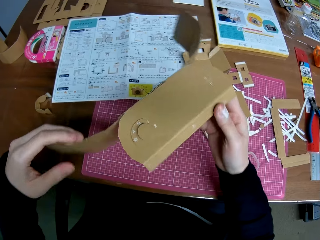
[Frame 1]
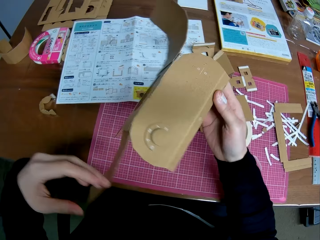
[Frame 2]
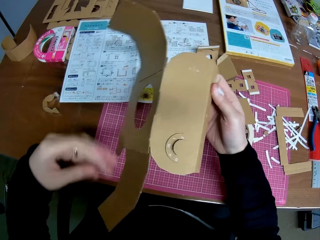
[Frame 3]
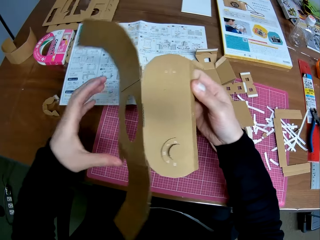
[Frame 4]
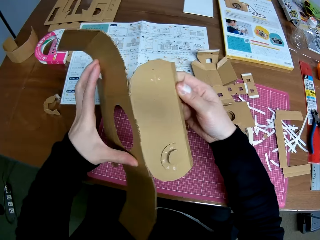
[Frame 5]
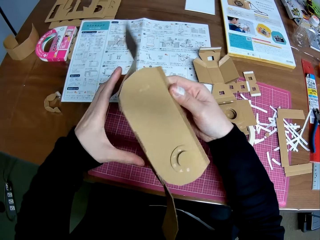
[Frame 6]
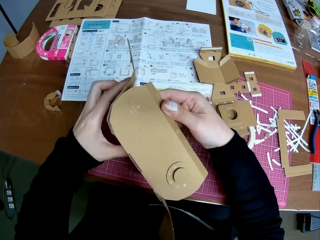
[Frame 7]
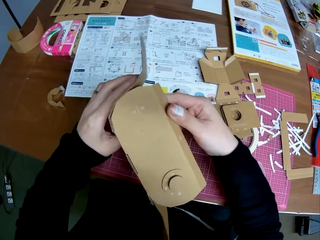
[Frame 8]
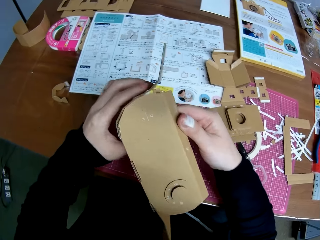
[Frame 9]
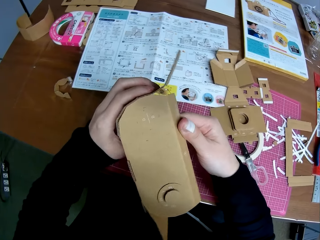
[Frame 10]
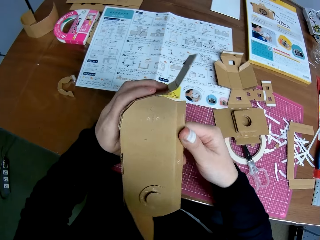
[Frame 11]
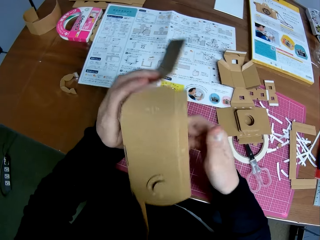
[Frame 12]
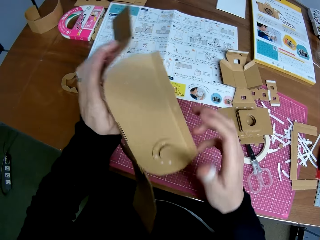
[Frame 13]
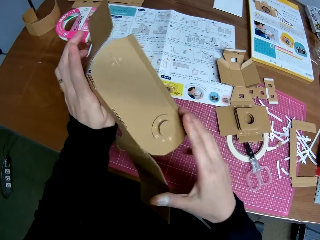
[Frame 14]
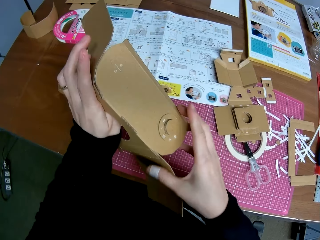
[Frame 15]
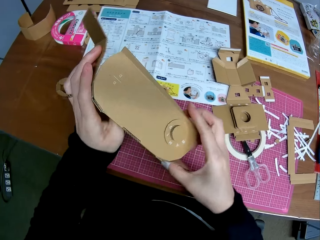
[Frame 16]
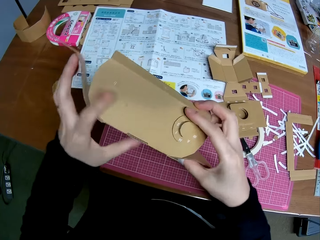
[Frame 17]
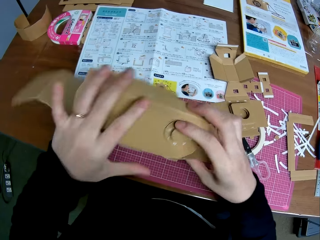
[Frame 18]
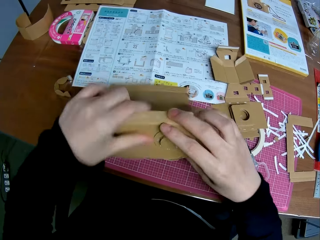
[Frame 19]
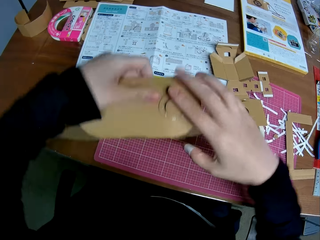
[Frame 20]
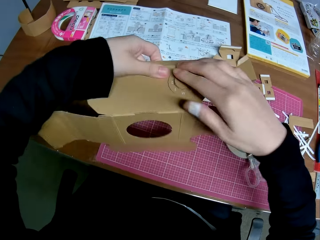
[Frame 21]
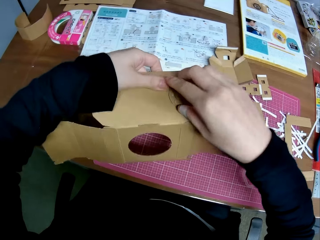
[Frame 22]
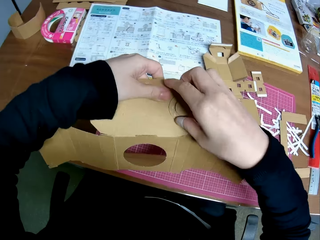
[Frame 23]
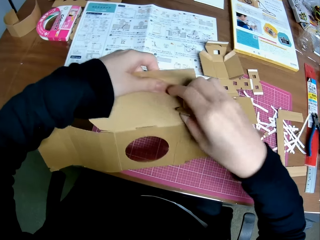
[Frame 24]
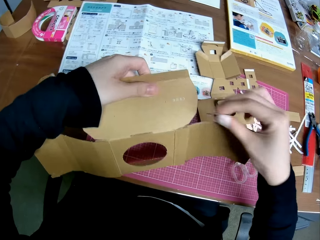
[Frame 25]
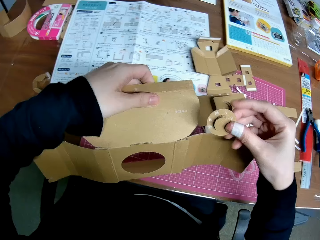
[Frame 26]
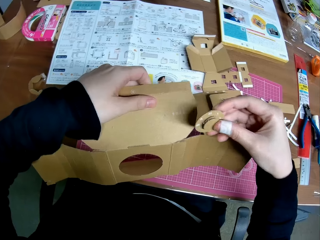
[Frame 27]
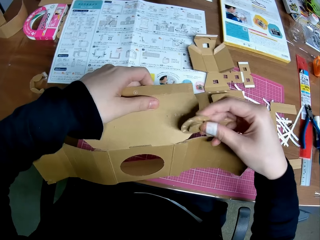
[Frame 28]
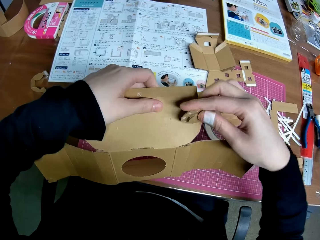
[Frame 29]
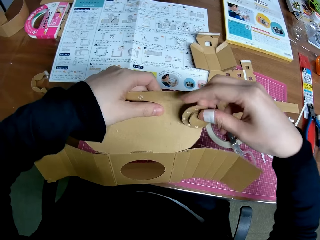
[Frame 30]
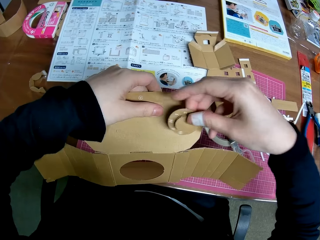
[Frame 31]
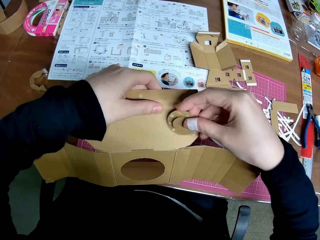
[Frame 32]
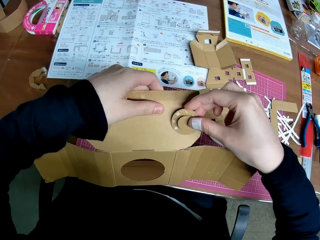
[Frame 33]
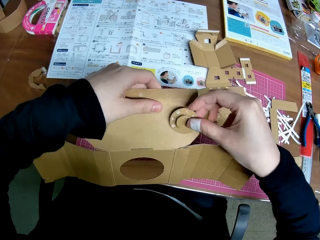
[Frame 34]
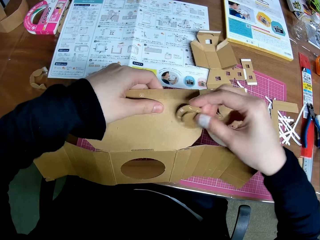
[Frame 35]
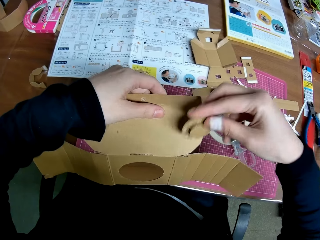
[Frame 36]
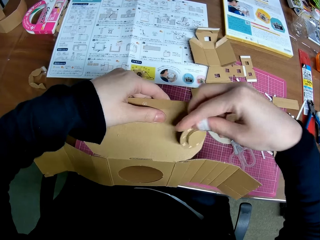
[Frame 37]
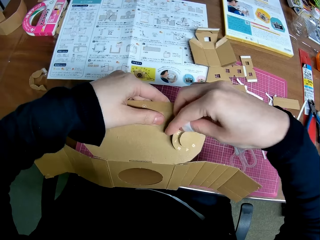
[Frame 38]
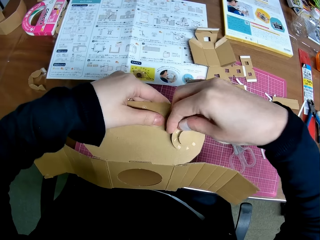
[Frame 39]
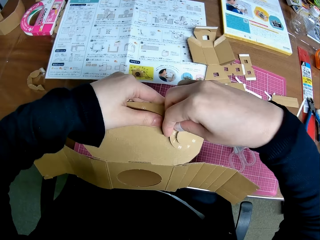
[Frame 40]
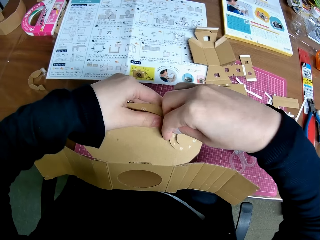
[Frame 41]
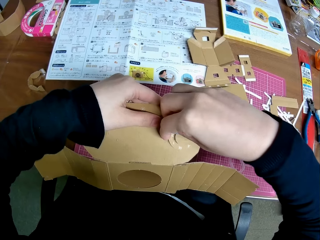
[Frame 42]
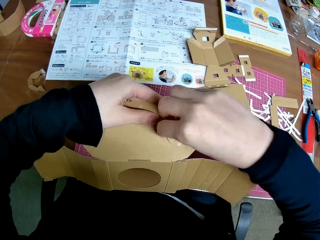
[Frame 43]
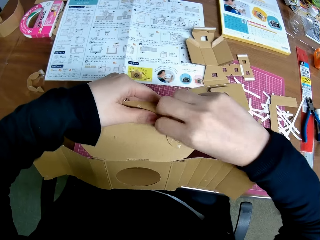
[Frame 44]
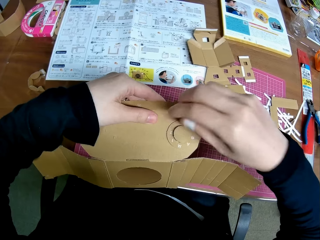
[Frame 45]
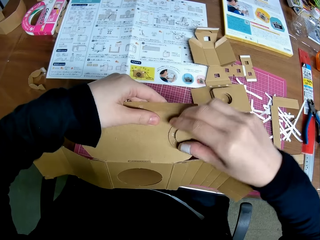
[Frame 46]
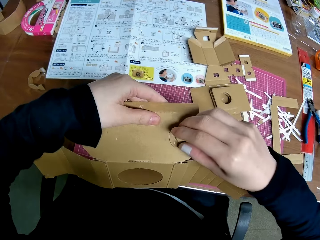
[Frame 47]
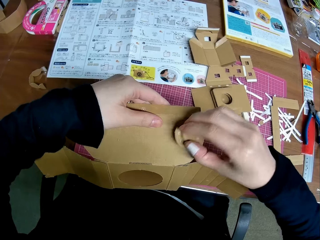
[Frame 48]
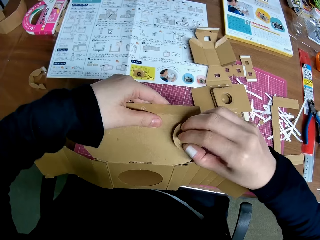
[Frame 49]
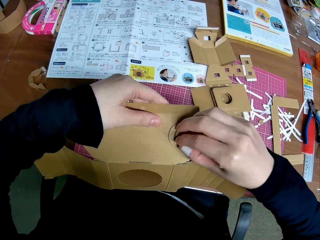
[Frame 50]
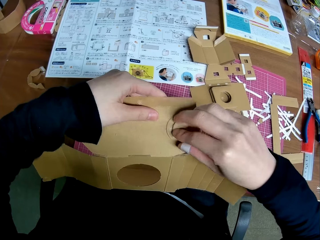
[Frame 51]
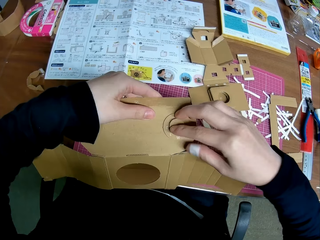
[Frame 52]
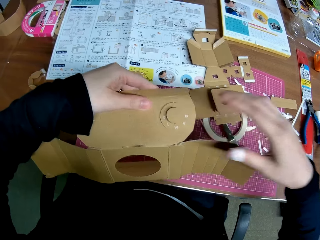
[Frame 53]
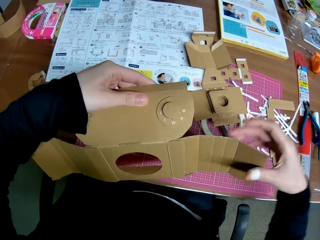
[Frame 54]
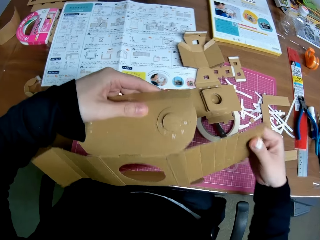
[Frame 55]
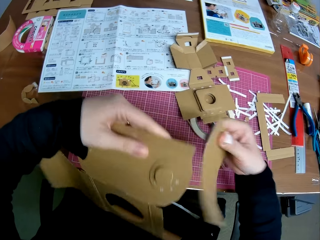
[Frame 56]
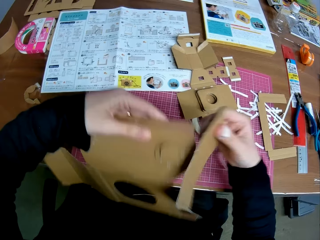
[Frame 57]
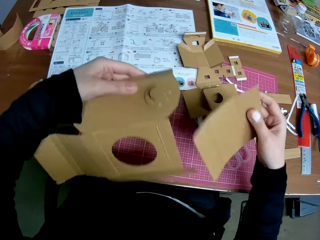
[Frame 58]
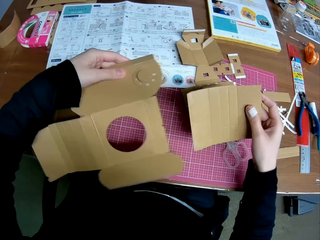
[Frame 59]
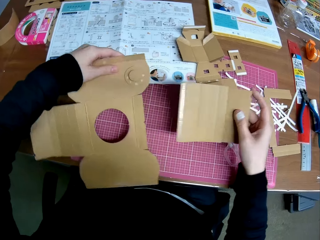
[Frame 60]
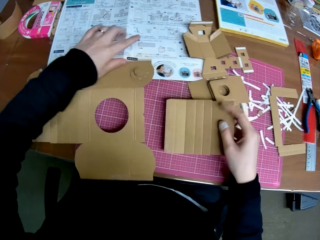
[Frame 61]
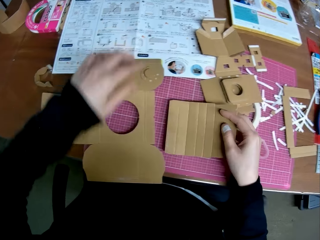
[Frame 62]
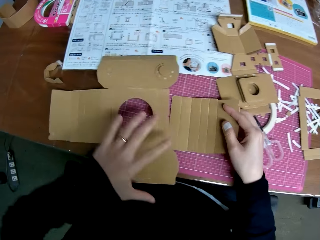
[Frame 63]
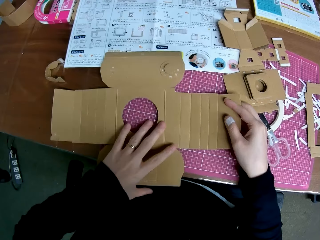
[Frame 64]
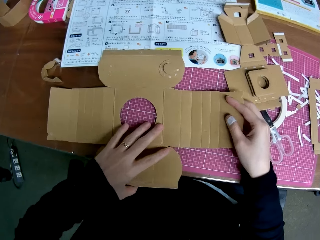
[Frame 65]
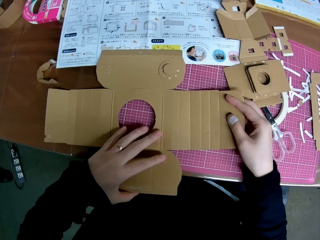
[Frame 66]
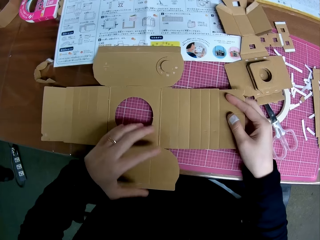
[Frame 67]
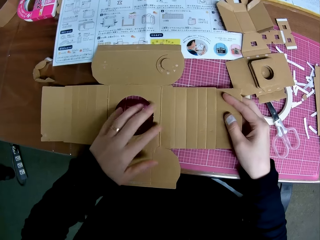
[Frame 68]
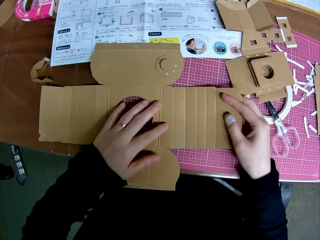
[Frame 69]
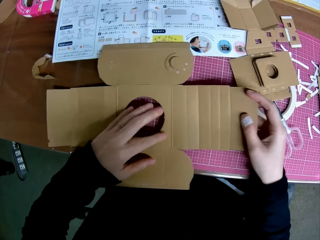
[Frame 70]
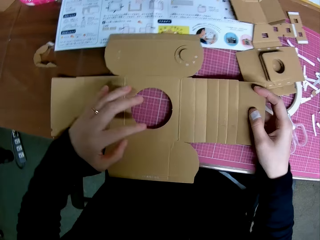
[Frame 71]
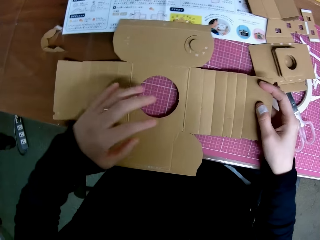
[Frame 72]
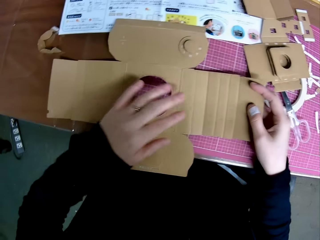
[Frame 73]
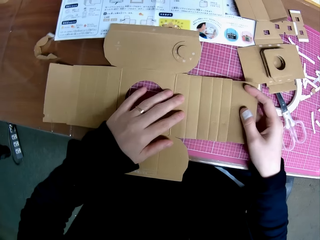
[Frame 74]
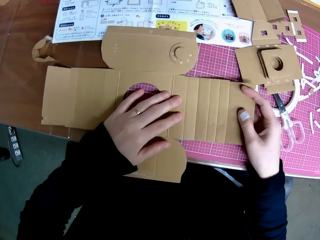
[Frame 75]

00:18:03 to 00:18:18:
The camera wearer removes a carton craft from another carton craft. They stick the carton craft on the other carton craft. They remove the carton craft from the other carton craft. They stick the carton craft on the other carton craft. They separate the two carton crafts. They place a carton craft on the table. They break the woodcraft. They fix the woodcraft.

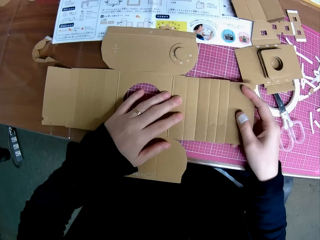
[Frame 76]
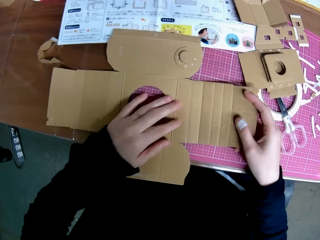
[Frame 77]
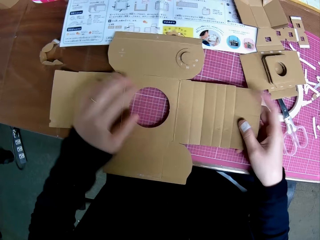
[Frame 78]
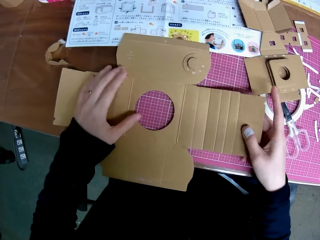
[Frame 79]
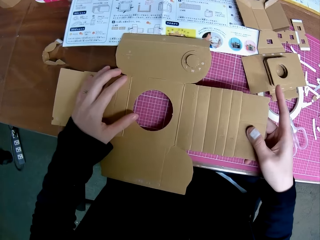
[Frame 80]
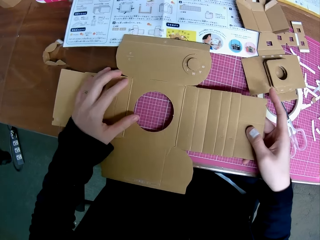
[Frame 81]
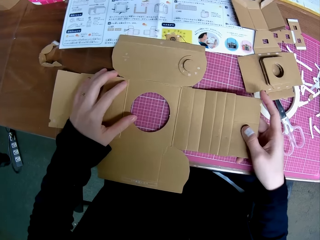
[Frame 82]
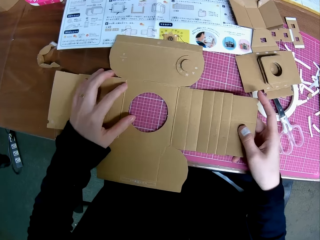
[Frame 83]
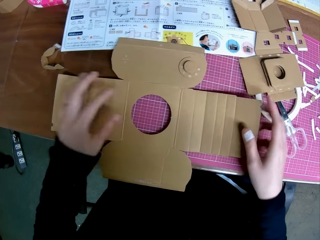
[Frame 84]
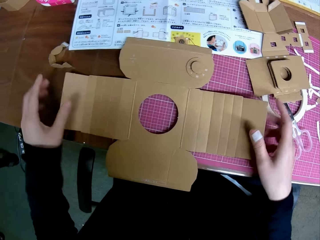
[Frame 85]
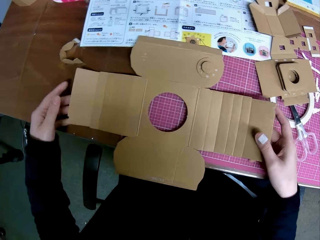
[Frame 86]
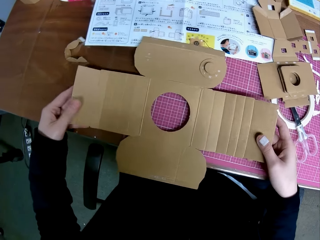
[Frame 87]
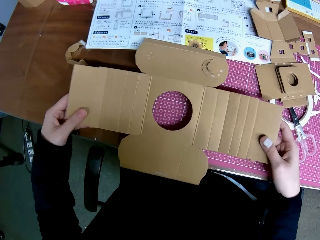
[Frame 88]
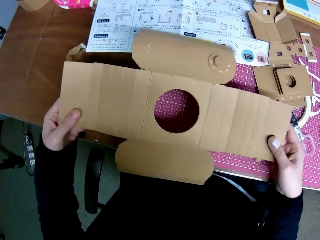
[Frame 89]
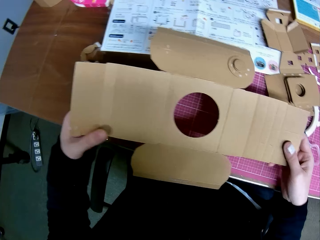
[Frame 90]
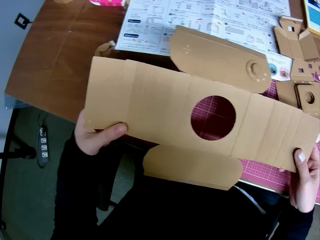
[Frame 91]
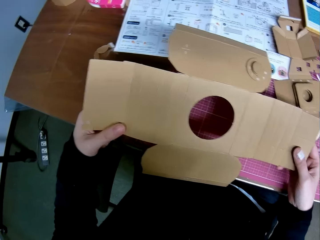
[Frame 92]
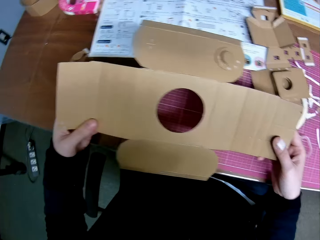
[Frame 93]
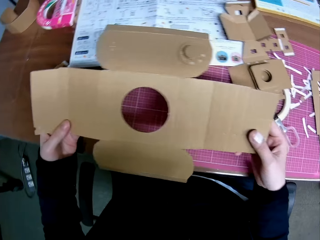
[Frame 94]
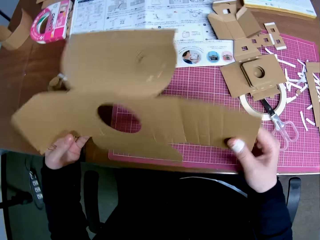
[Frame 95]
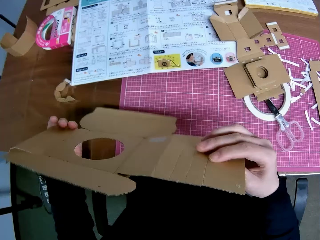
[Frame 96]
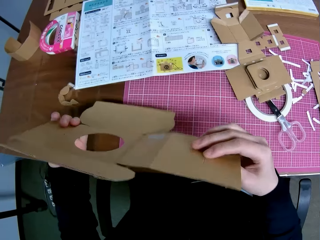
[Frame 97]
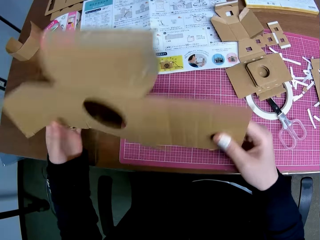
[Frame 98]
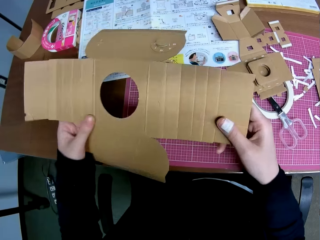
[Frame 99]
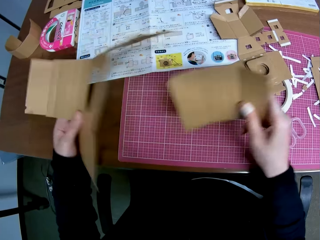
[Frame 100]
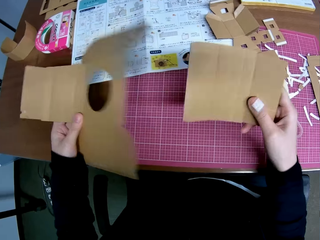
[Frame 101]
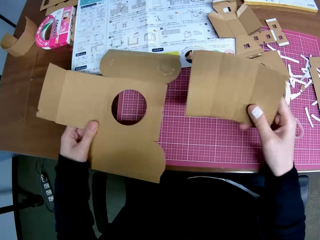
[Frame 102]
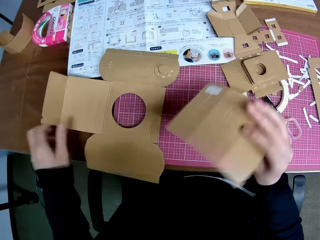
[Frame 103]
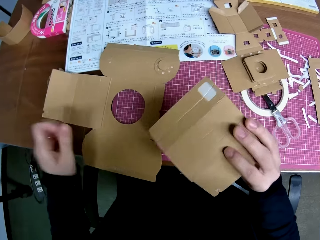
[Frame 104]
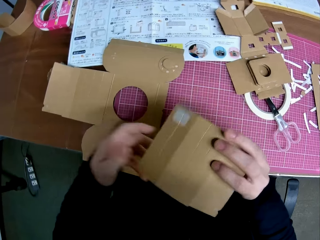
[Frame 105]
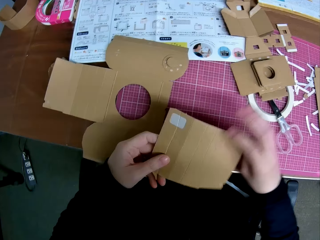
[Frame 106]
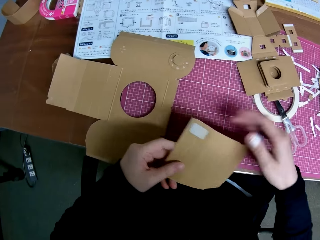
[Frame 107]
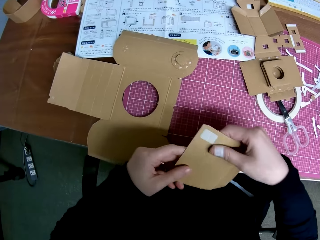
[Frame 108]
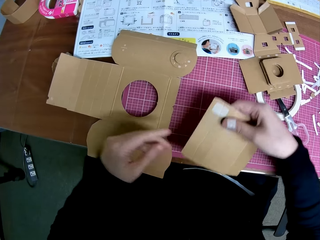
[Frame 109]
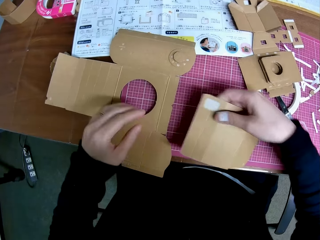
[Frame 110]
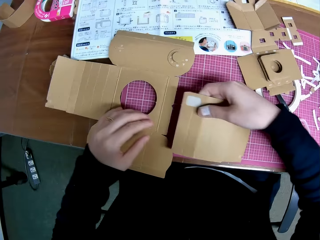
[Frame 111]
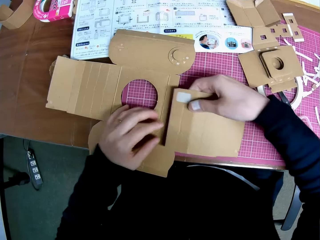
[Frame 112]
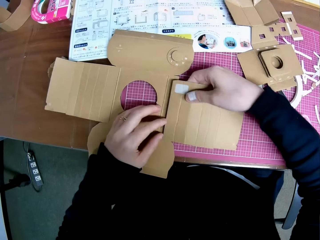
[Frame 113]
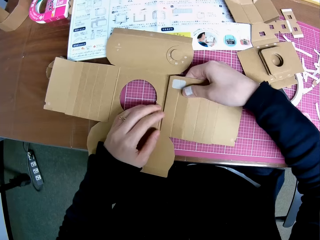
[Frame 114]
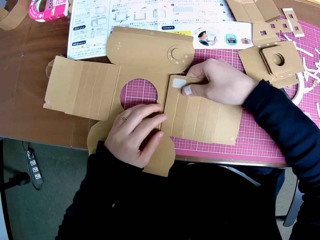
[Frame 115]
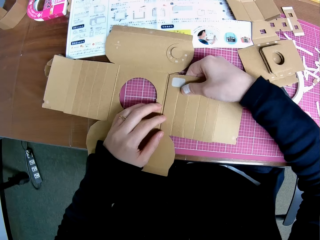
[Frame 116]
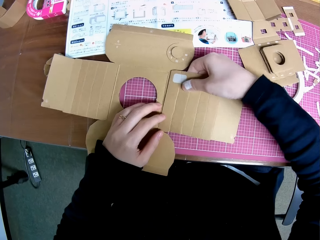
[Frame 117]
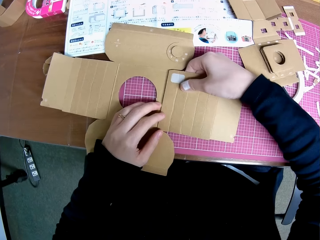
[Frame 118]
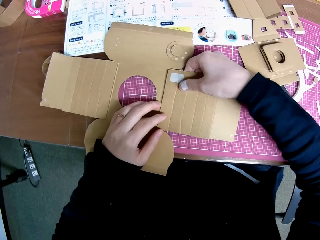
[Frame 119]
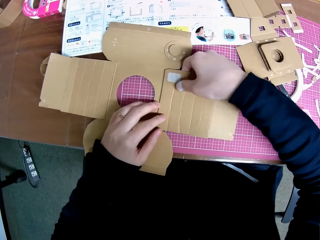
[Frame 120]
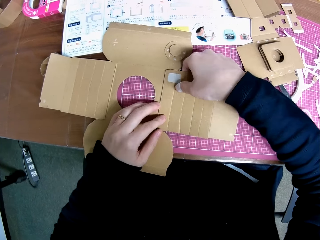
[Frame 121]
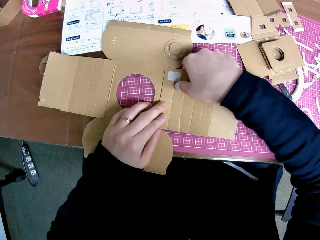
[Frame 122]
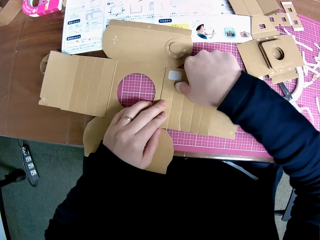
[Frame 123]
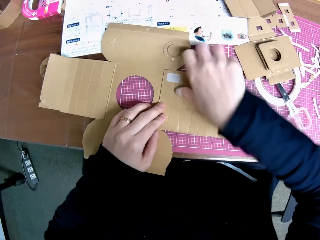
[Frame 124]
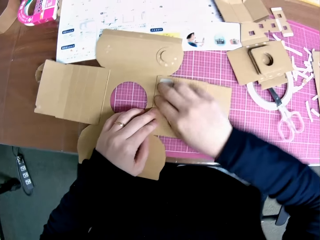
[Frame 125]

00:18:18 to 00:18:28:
The camera wearer pulls up the woodcraft. They stare at the woodcraft. They scatter the carton piece. They turn the woodcraft over. They break the woodcraft. They stare at the woodcraft. They couple the carton piece together.
